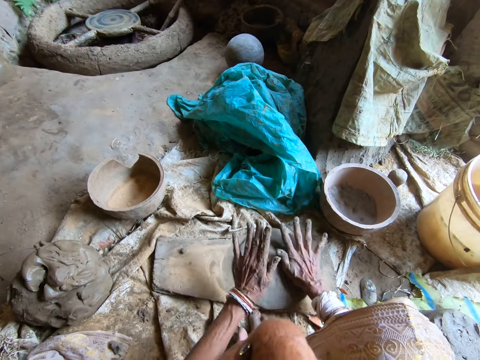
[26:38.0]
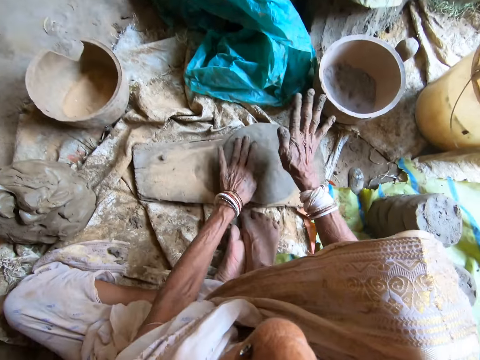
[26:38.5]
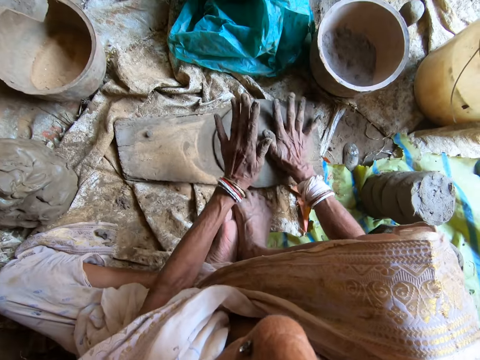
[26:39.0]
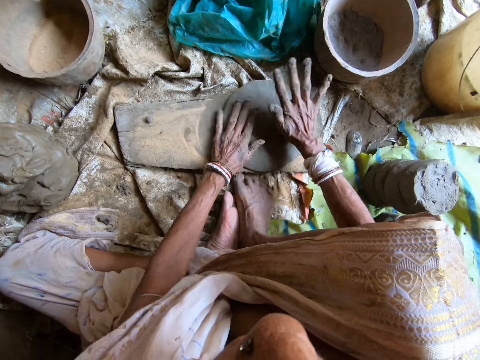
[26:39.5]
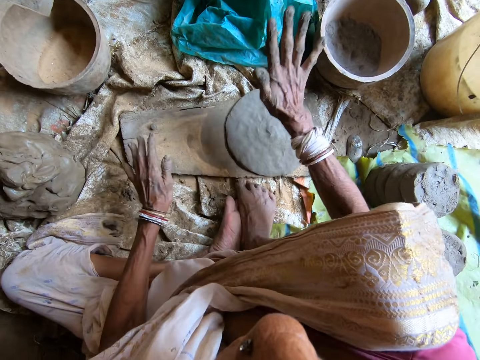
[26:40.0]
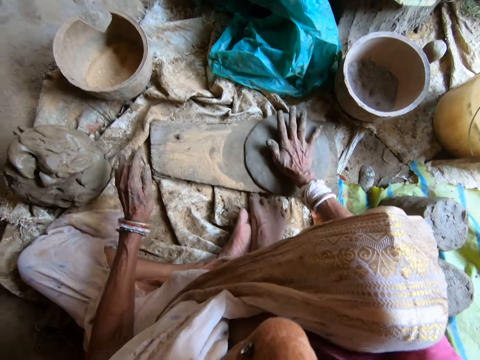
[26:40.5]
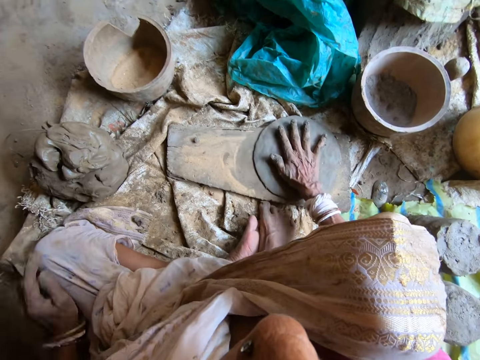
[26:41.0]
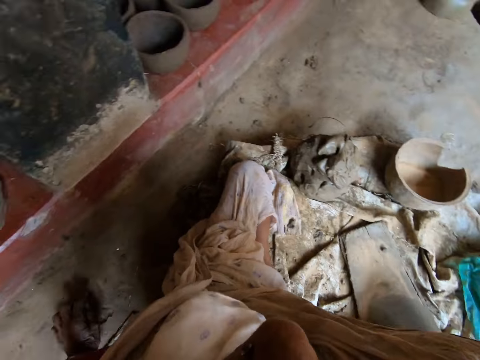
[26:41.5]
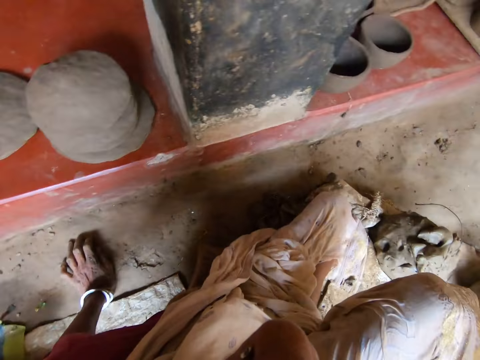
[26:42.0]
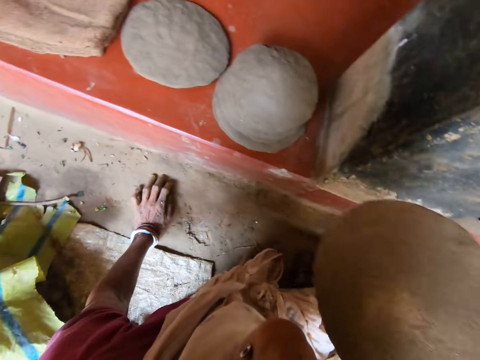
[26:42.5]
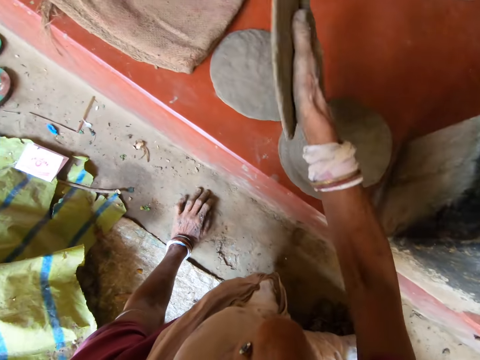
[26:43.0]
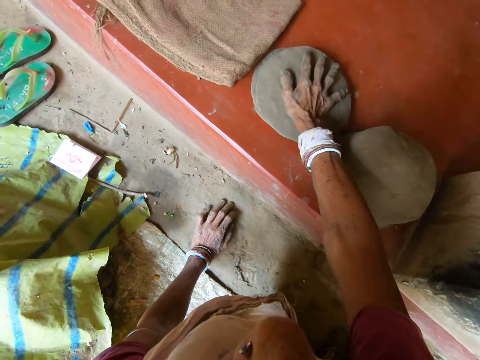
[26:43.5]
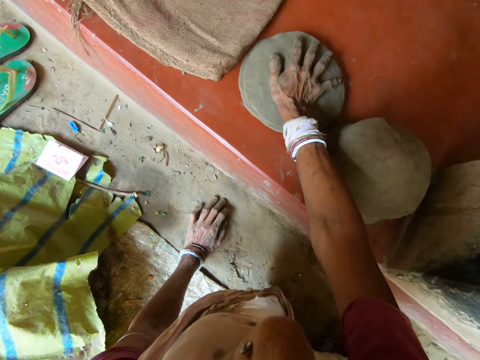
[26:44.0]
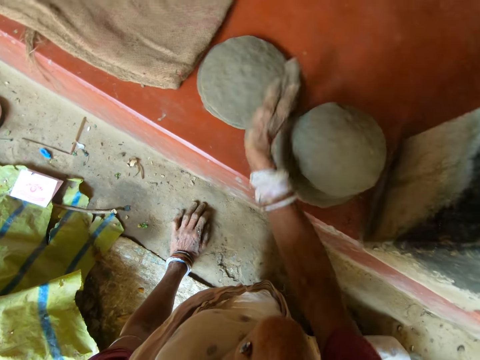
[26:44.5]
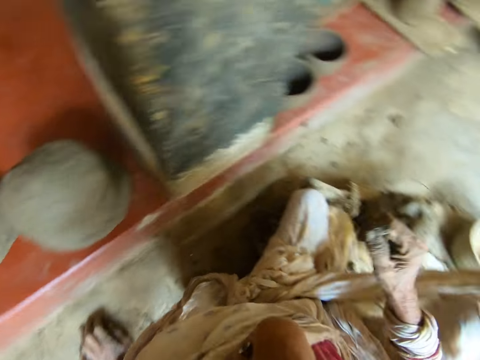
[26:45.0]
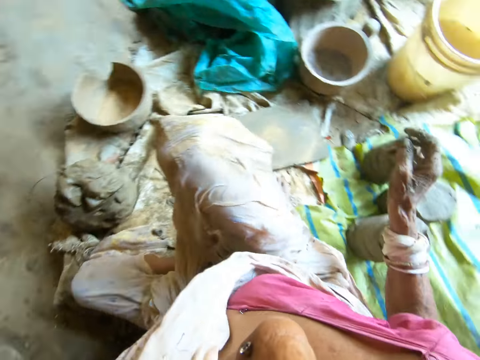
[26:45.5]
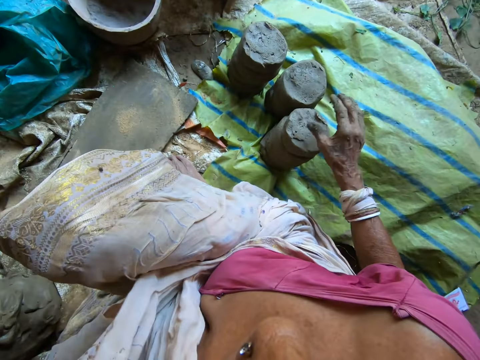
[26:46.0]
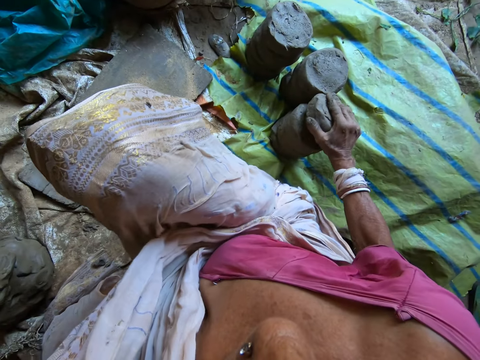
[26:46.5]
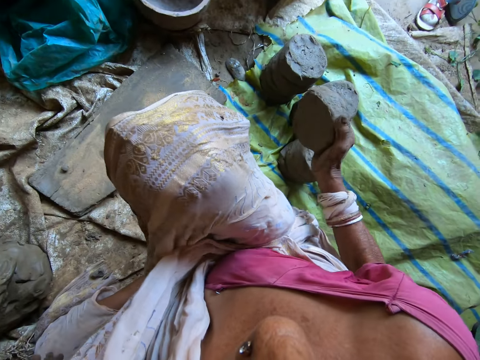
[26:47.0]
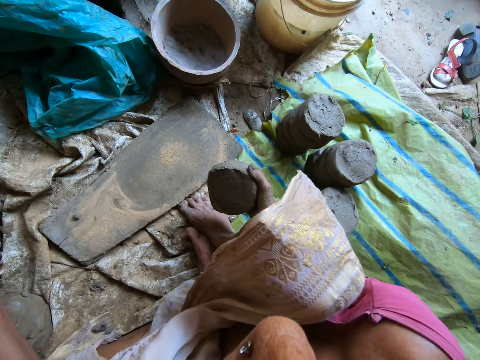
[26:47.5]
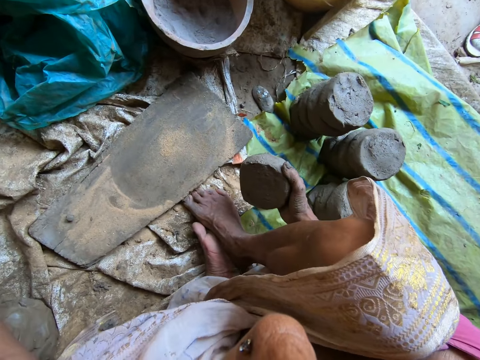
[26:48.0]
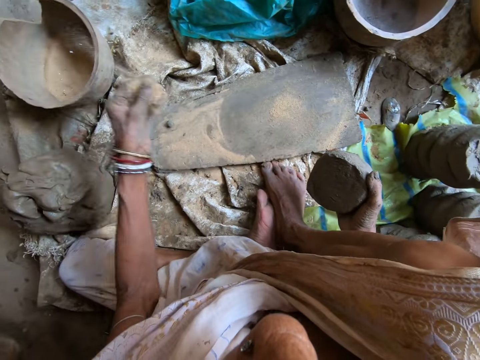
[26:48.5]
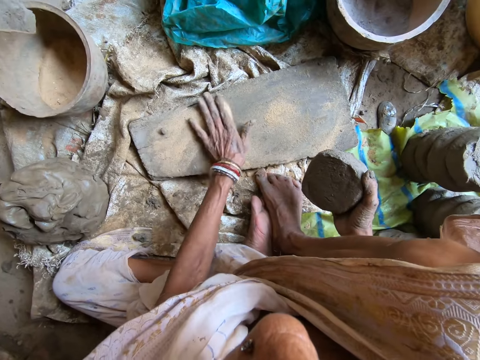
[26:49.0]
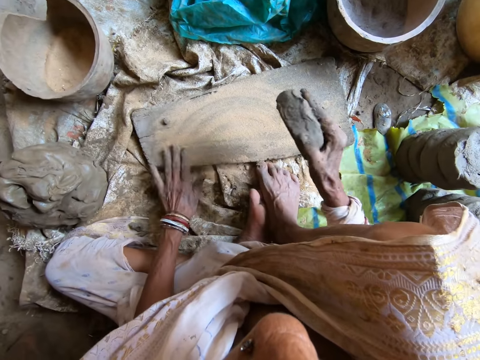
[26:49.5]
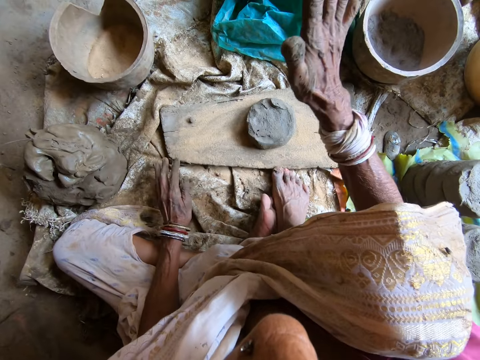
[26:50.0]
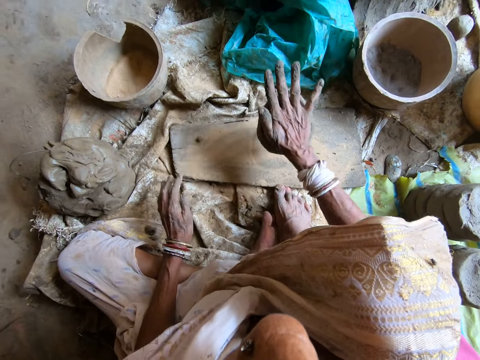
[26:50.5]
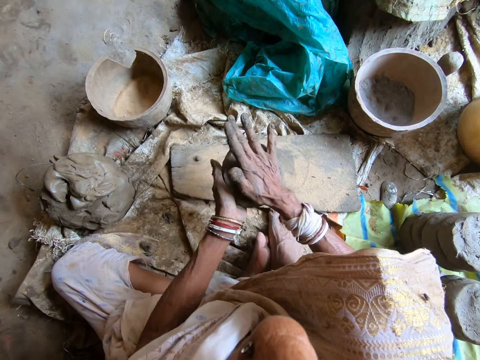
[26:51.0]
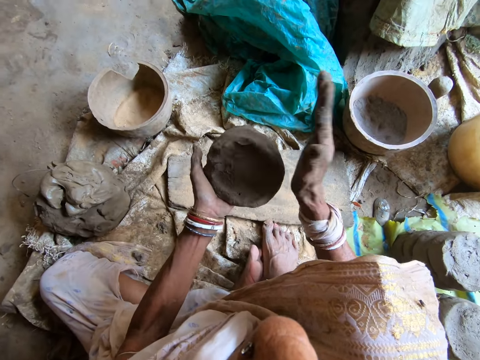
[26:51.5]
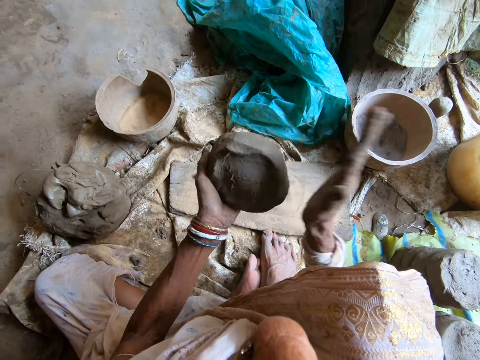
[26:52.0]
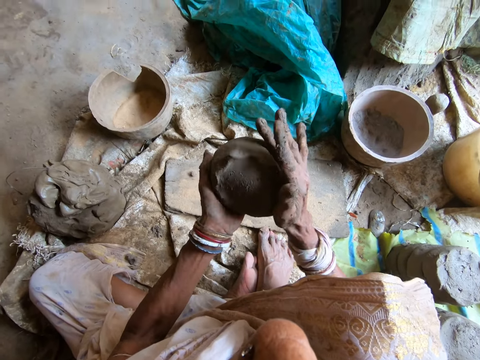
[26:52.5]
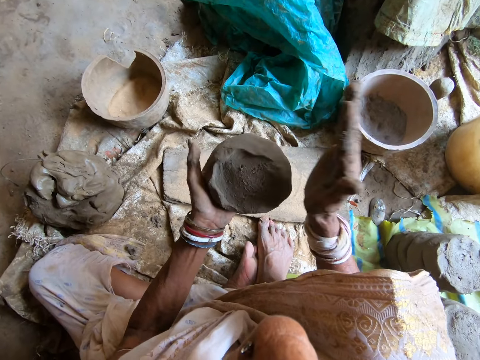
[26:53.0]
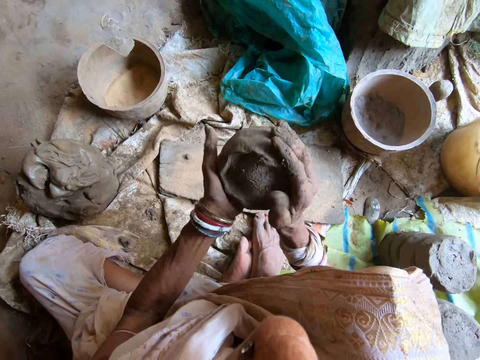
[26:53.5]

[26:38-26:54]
The camera wearer removes her left hand from the clay. She molds the clay on the board with her hands. She turns around. She takes the clay from the wood with her right hand. She converses with a man. She rests her hand on the floor. The man talks. The camera wearer places the clay on the pavement with her right hand. She turns around. She takes the clay from the floor with her right hand. She fetches sand from a pot. She pours the sand on the wood with her left hand. She spreads the sand on the wood with her left hand. She drops the clay on the wood with her right hand. She hits the clay on the wood with her right hand. She lifts the clay. She takes the clay with her left hand from her right hand. She molds the clay to shape with her hands.

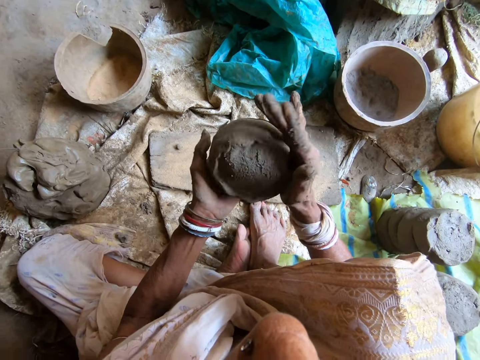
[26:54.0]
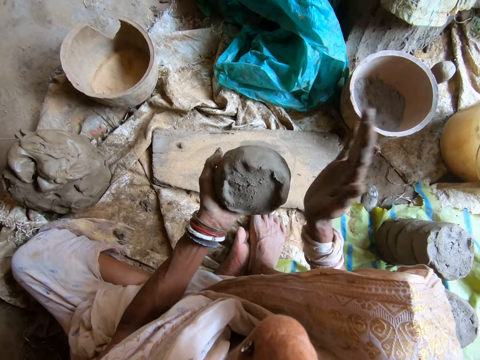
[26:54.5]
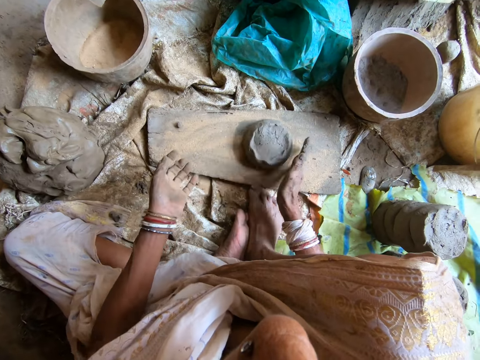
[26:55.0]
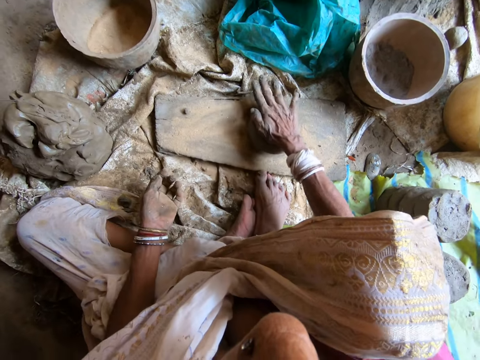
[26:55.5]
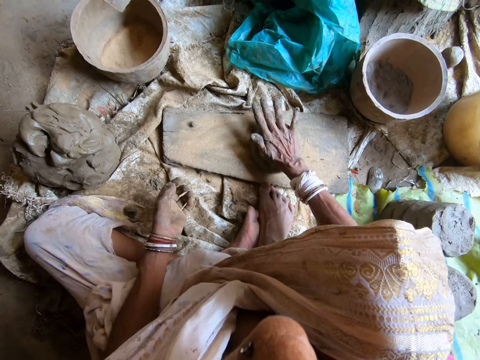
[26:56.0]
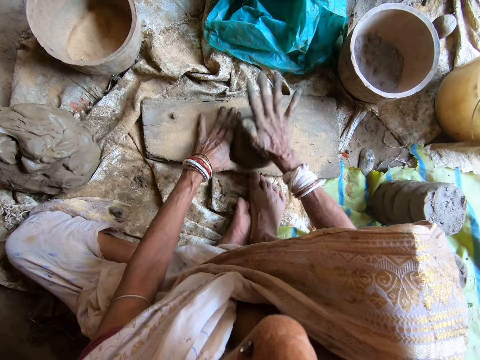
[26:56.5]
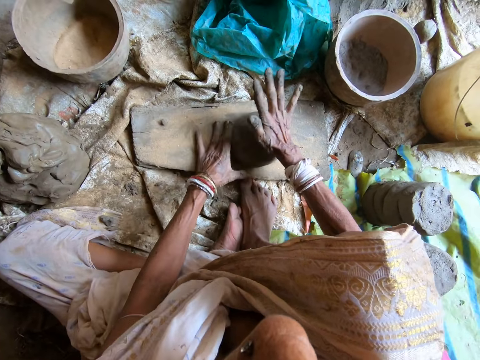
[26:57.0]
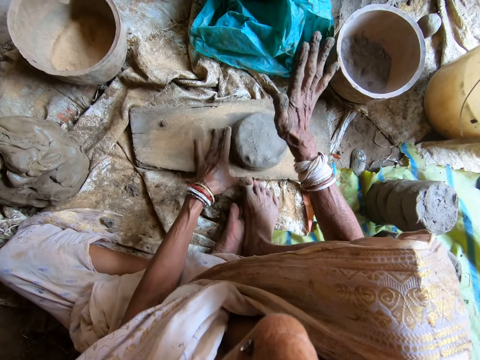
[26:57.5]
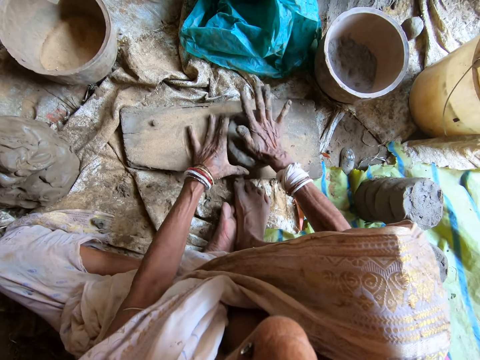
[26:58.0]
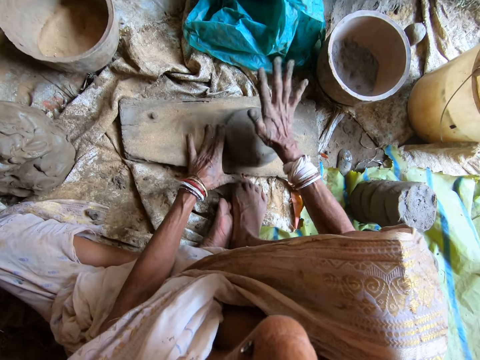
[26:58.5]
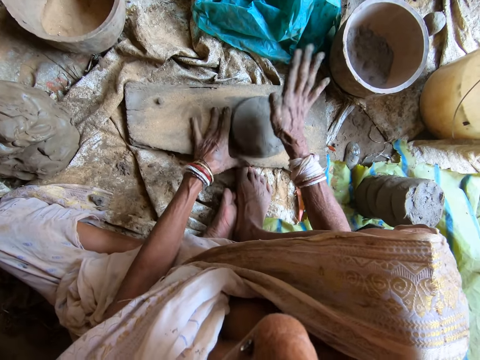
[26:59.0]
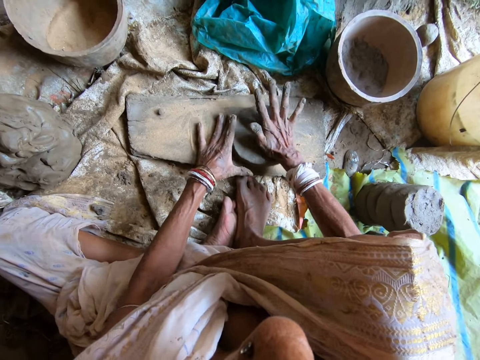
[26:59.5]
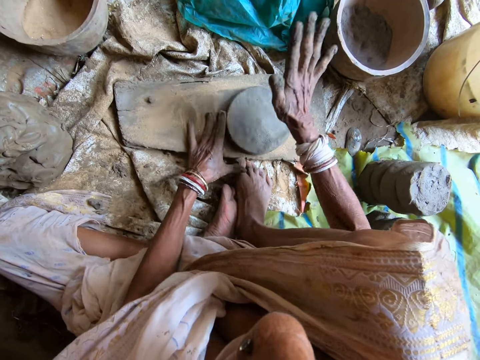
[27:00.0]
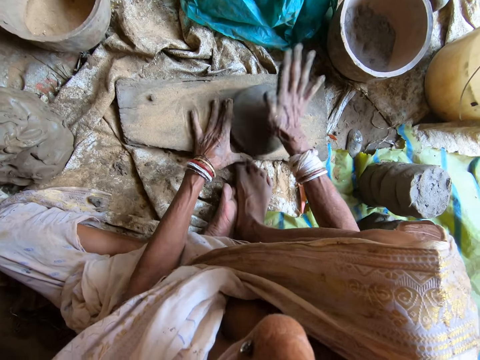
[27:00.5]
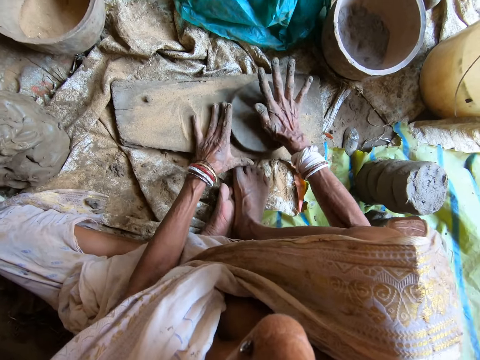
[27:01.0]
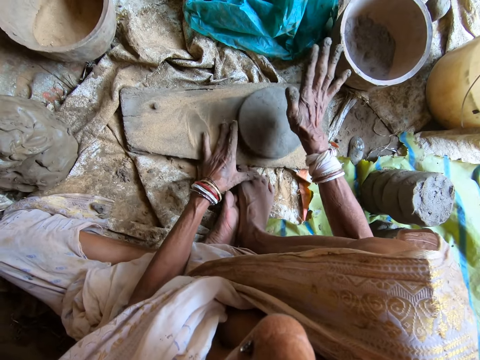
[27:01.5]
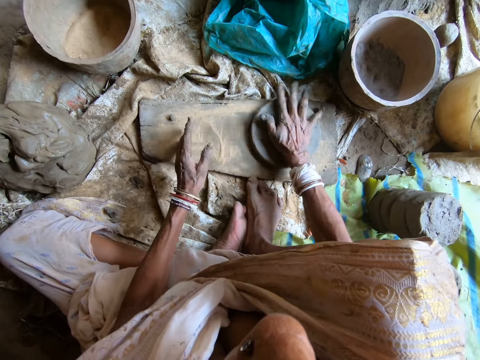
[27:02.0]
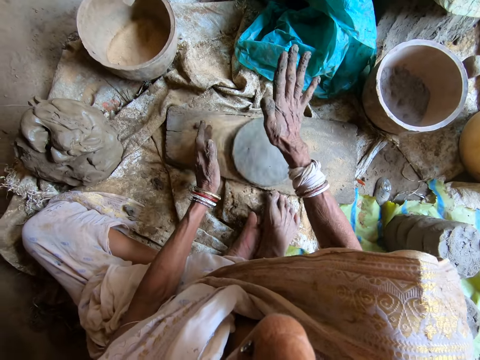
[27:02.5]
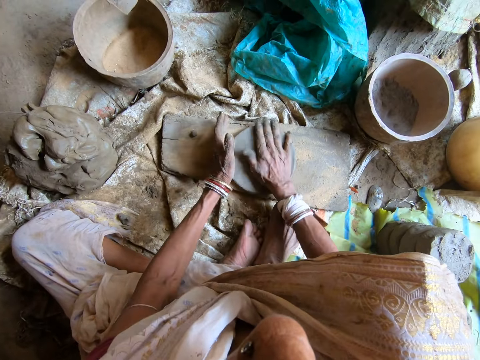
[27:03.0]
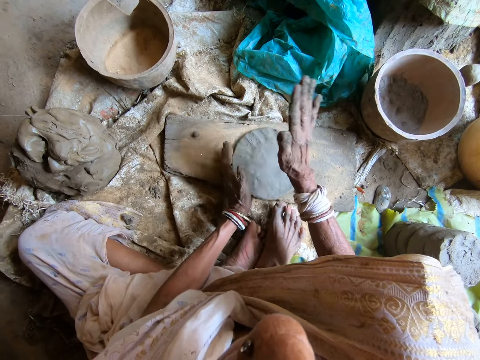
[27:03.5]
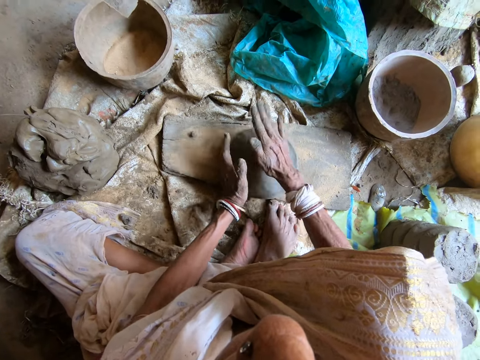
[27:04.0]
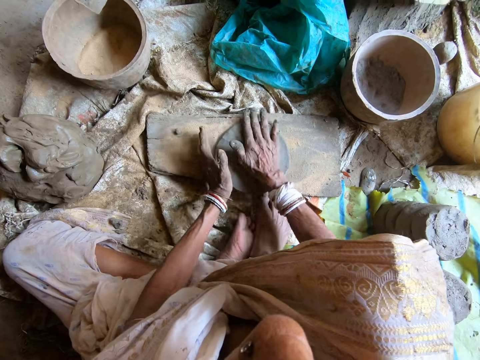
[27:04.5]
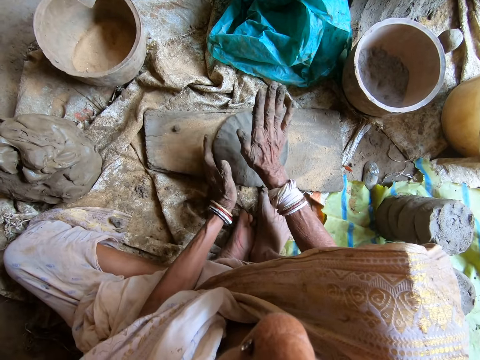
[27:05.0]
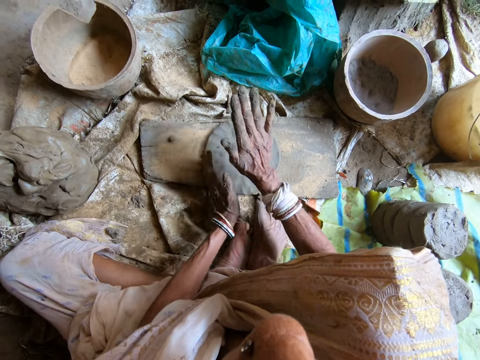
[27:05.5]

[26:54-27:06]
The camera wearer passes the clay lump from her left hand to her right hand. She drops the clay lump in her right hand on the wooden board. She hits the clay lump on the wooden board with her right hand. She turns the clay lump on the wooden board with her left hand. She hits the clay lump on the wooden board into a clay mold with her right hand. She hits the clay mold on the wooden board with her right hand. She turns the clay mold on the wooden board with her left hand. She hits the clay mold on the wooden board with her right hand.
